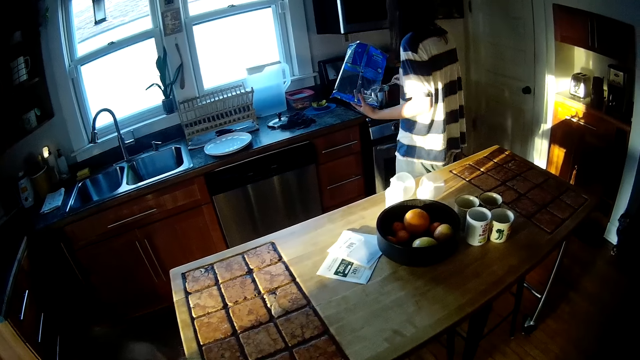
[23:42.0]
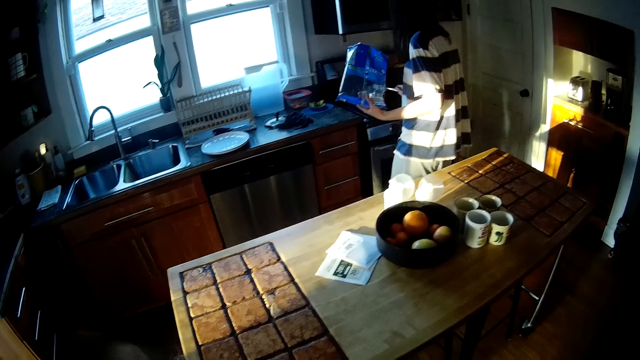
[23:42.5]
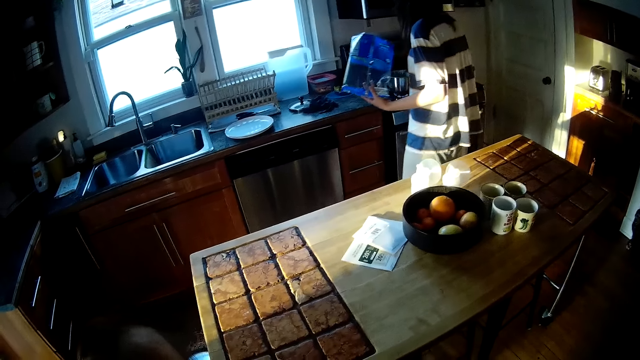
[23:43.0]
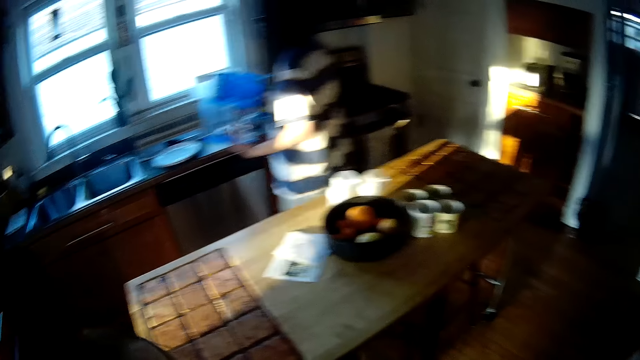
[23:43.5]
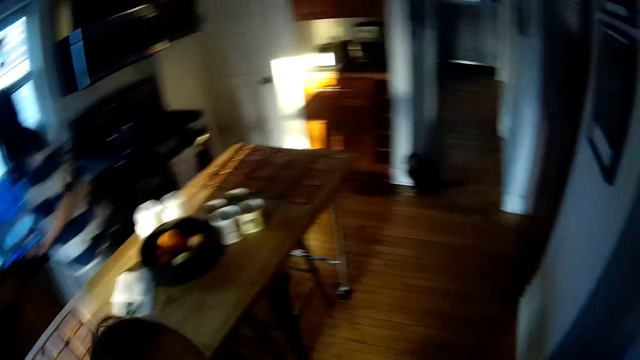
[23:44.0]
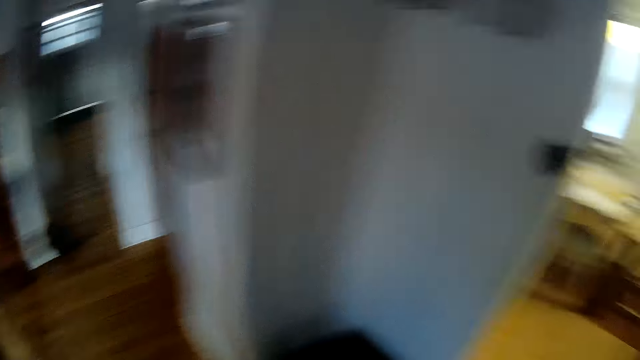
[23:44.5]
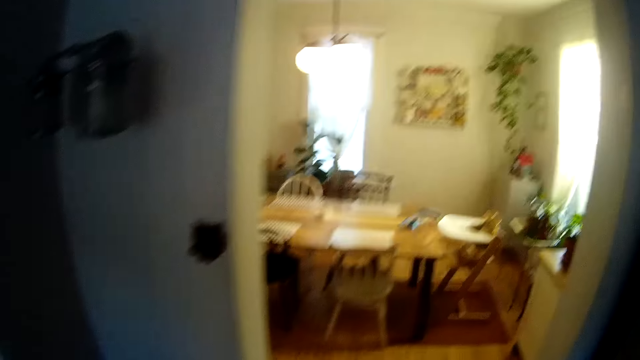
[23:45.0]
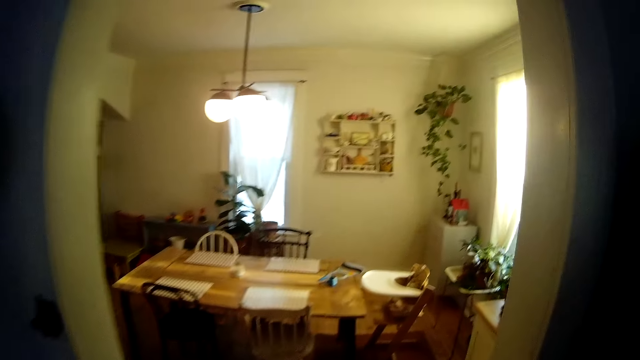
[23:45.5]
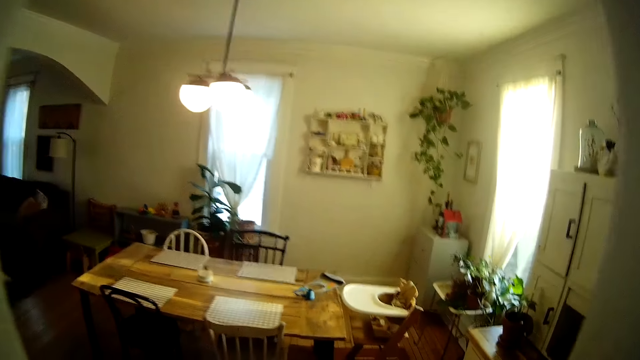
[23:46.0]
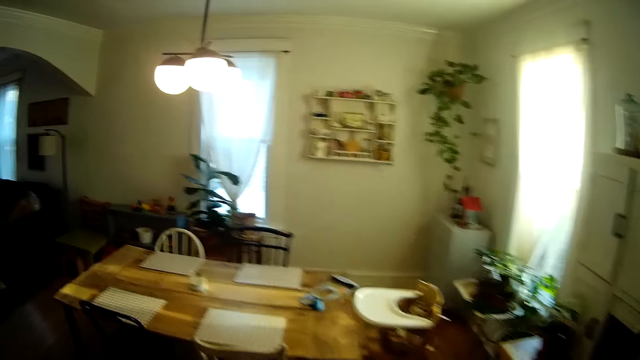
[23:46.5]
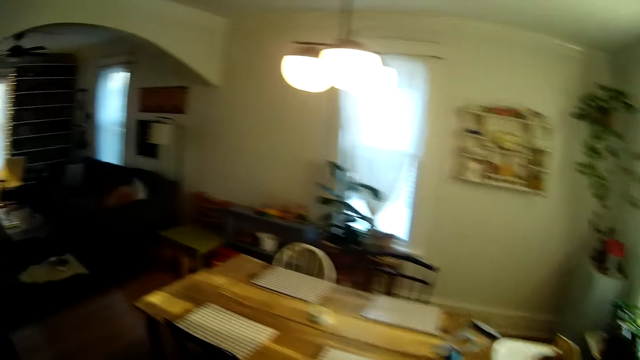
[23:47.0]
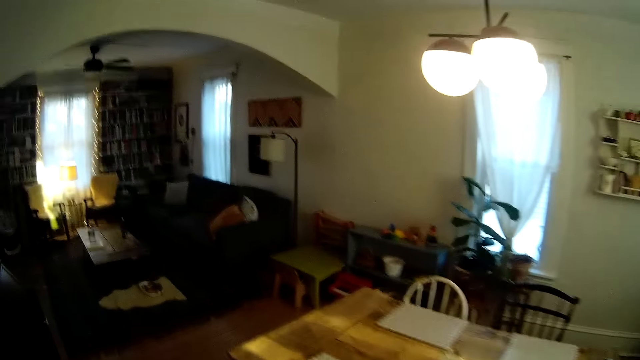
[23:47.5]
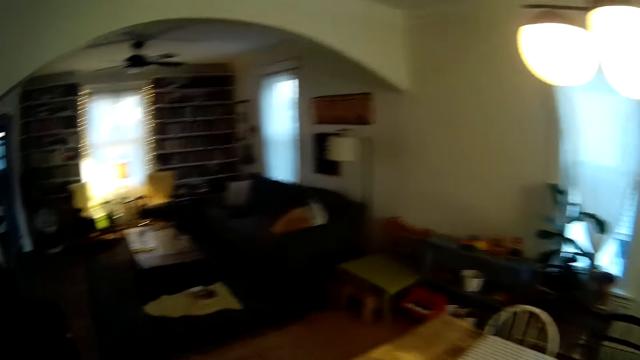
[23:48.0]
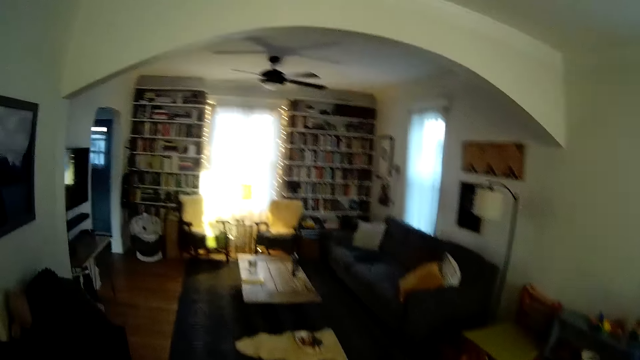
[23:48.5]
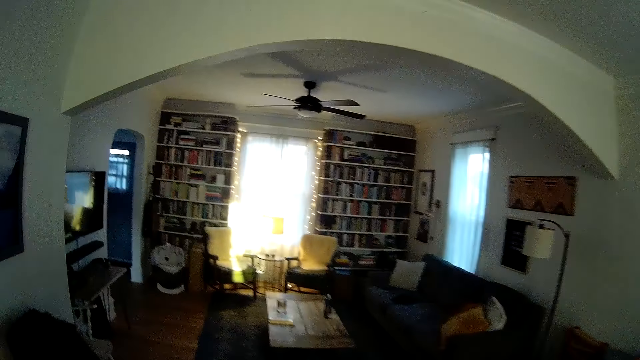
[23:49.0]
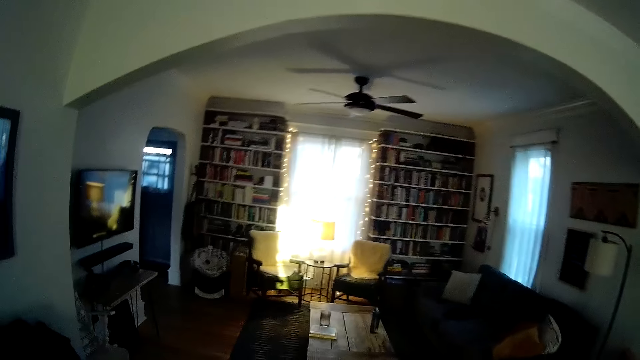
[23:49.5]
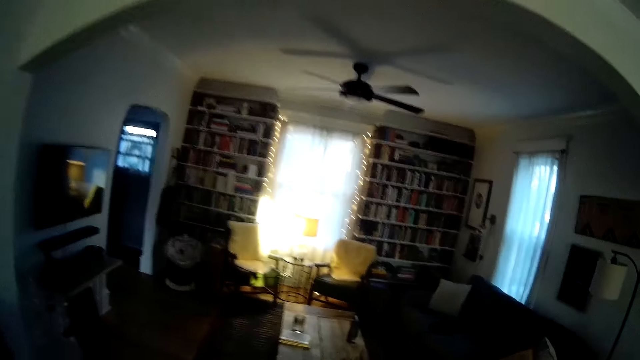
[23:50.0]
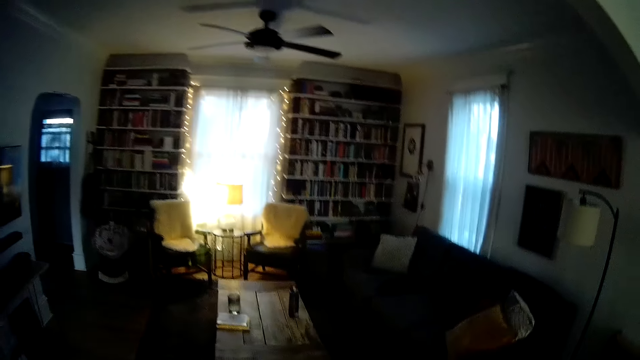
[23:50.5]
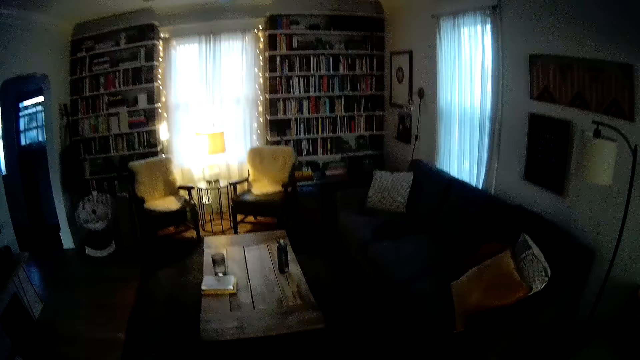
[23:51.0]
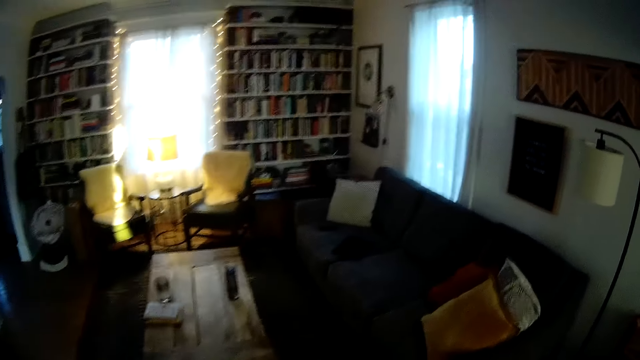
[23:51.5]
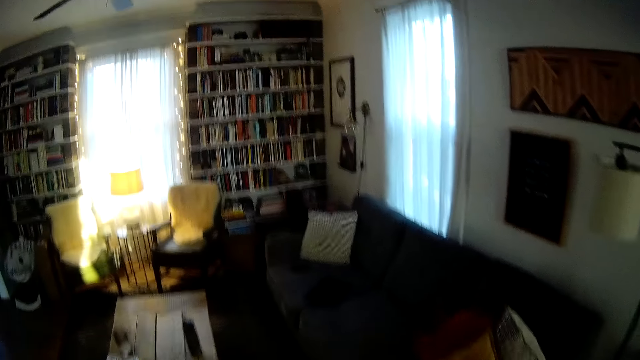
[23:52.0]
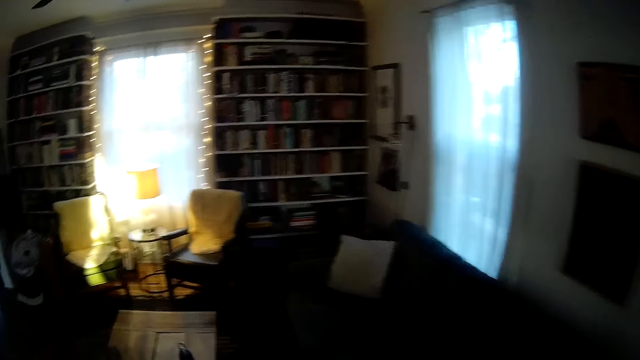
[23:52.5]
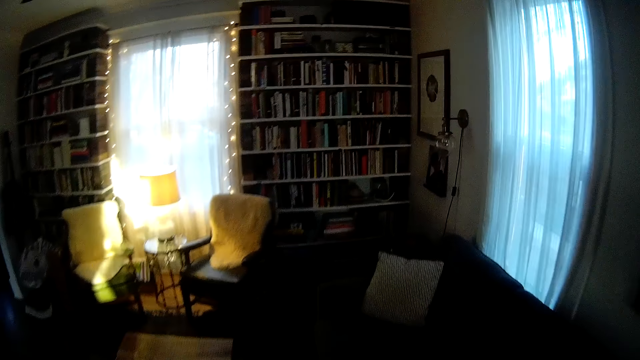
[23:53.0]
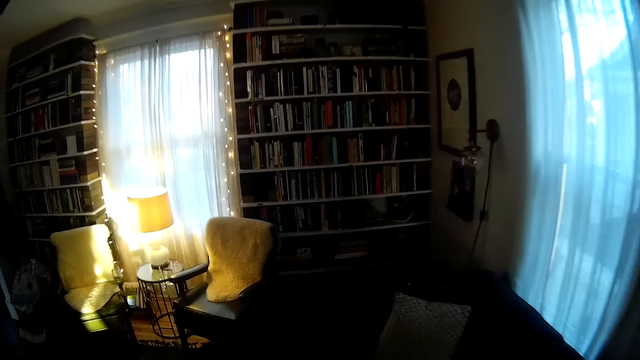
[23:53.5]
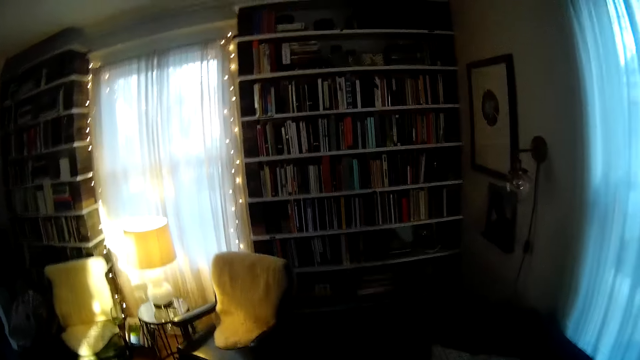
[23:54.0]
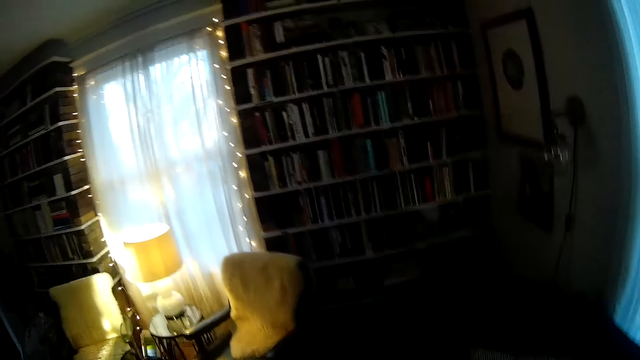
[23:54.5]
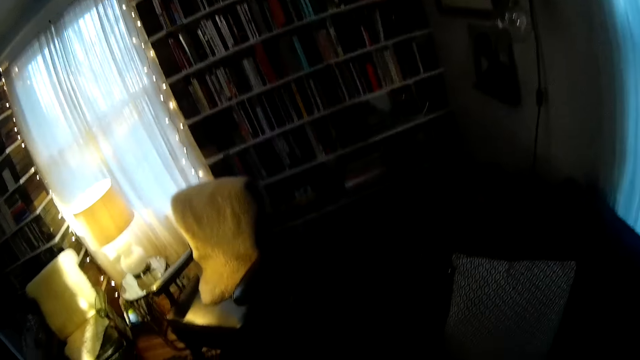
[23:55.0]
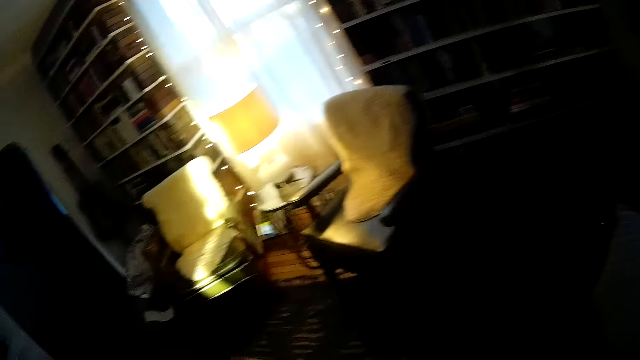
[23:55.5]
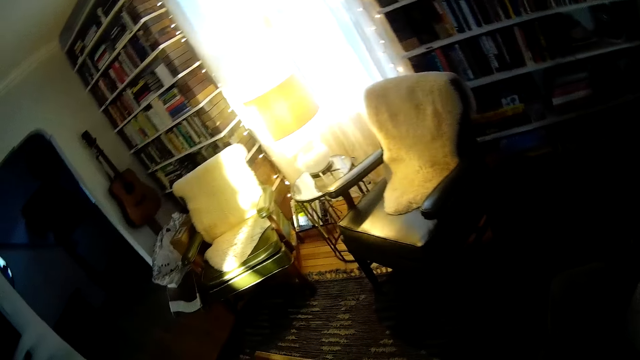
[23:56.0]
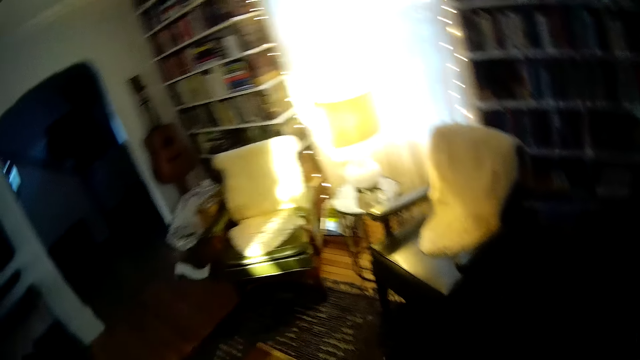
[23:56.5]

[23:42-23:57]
The woman hits the spoon on the pot on the cooker with her right hand. The camera wearer walks into the living room. They look at the dining table. They look at the living room. They look down. They stare at the book shelf.

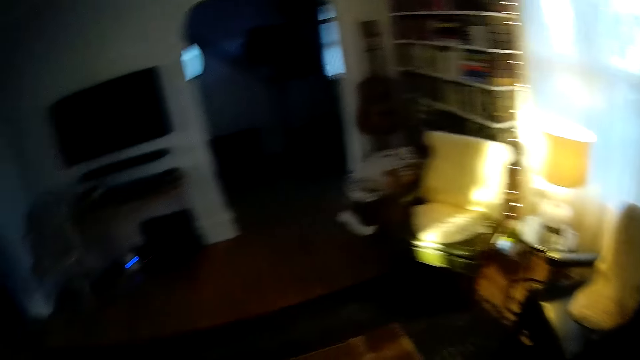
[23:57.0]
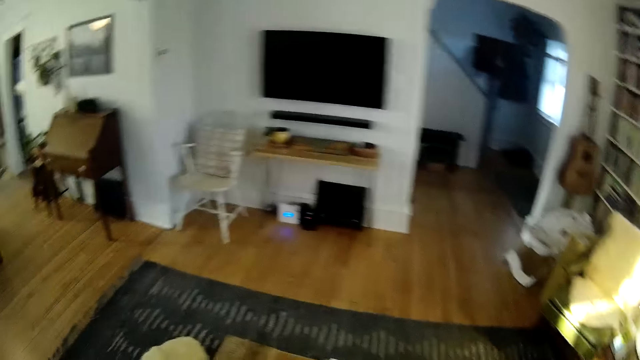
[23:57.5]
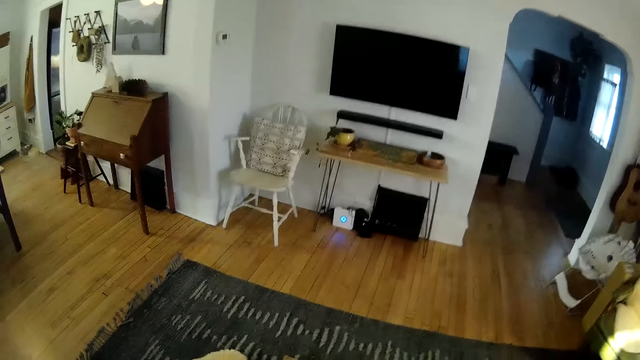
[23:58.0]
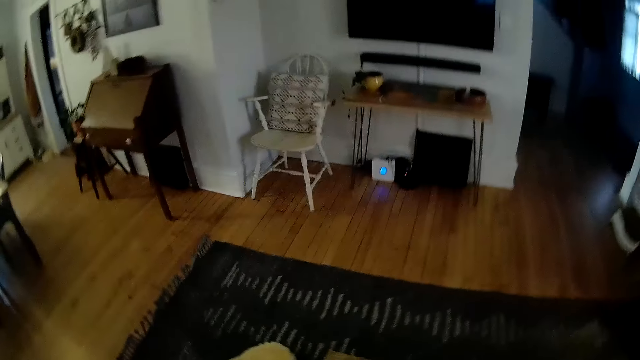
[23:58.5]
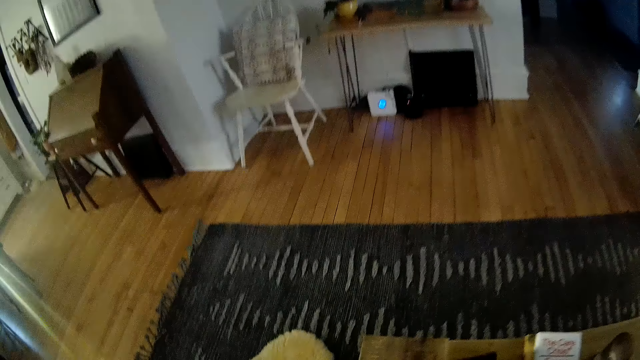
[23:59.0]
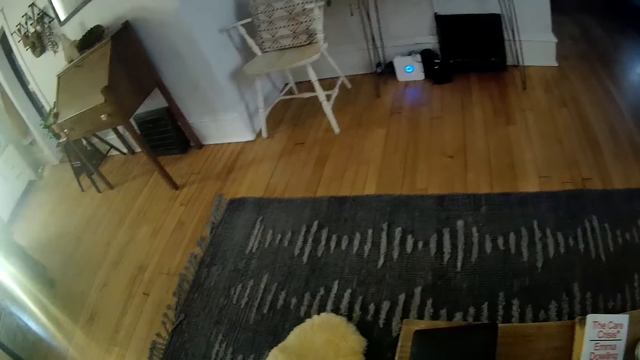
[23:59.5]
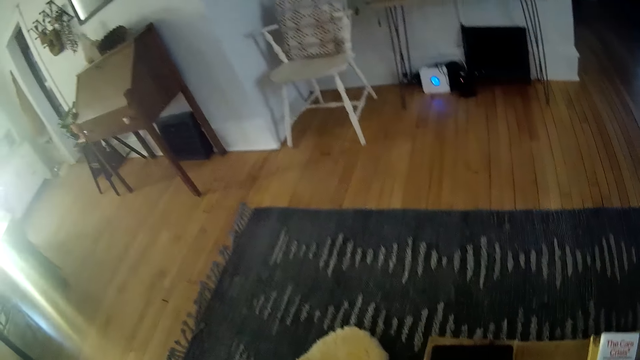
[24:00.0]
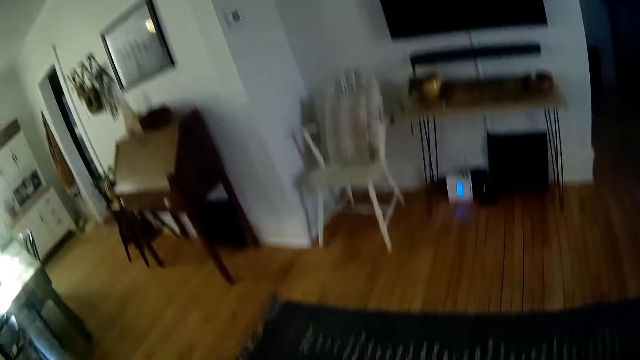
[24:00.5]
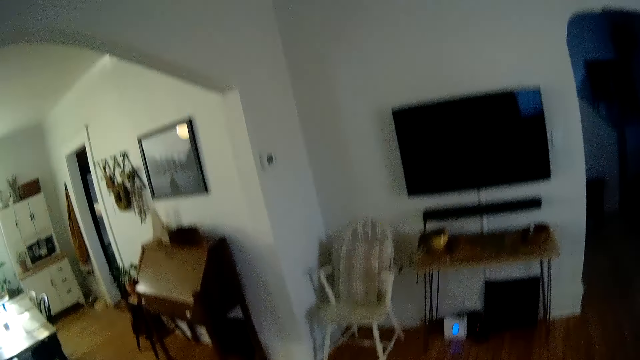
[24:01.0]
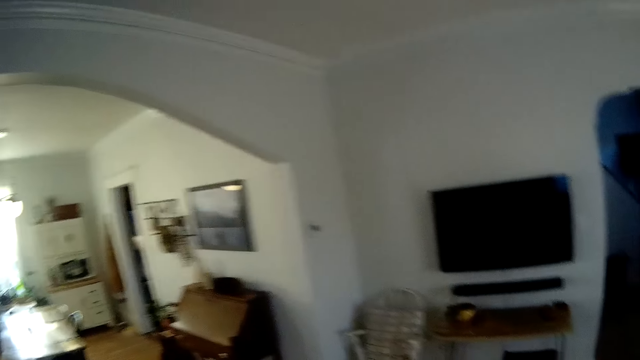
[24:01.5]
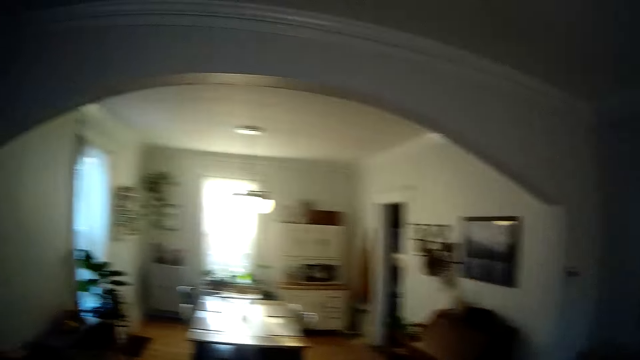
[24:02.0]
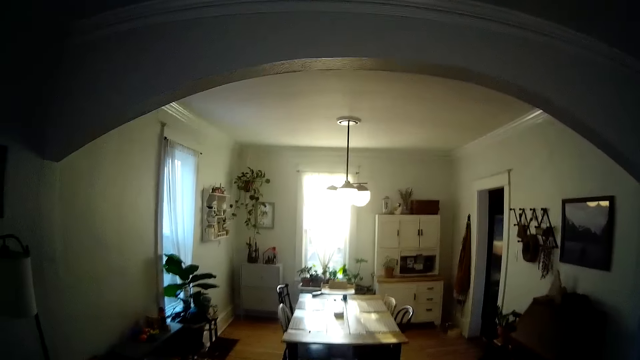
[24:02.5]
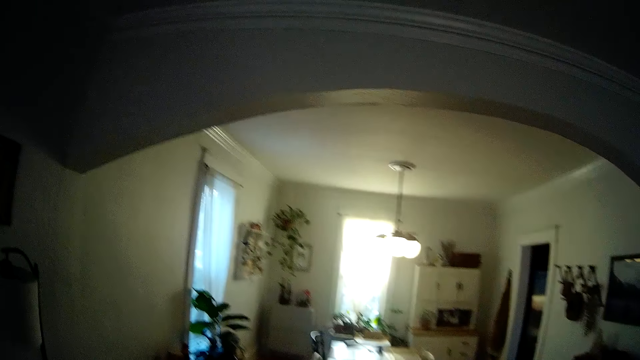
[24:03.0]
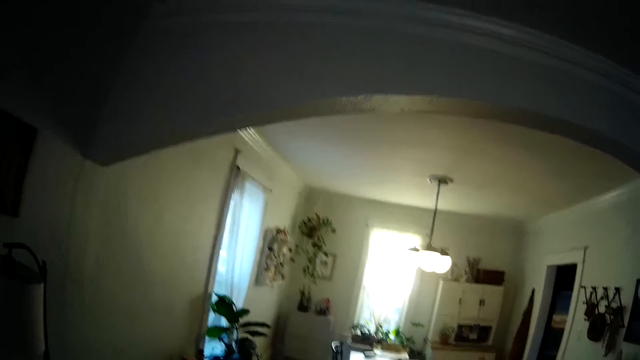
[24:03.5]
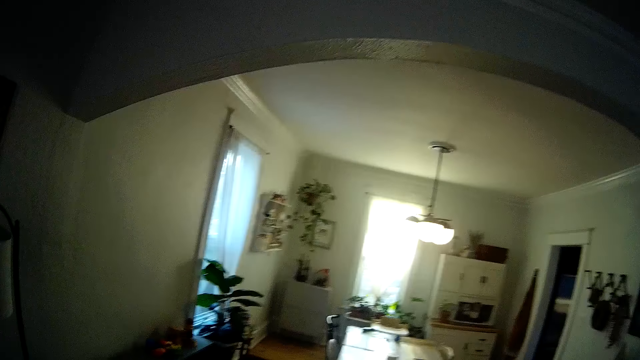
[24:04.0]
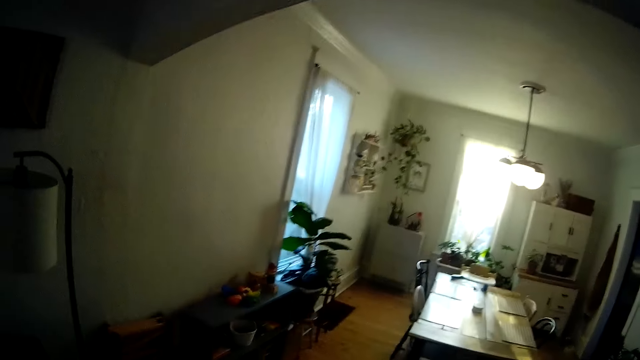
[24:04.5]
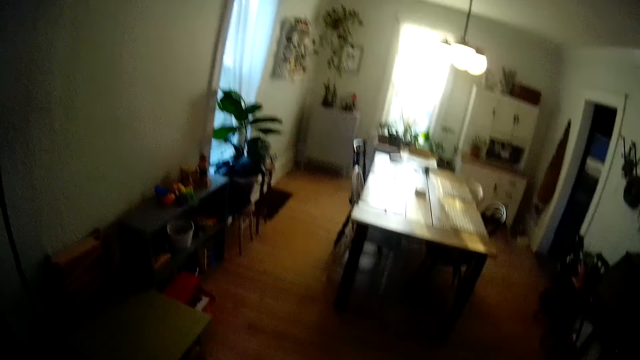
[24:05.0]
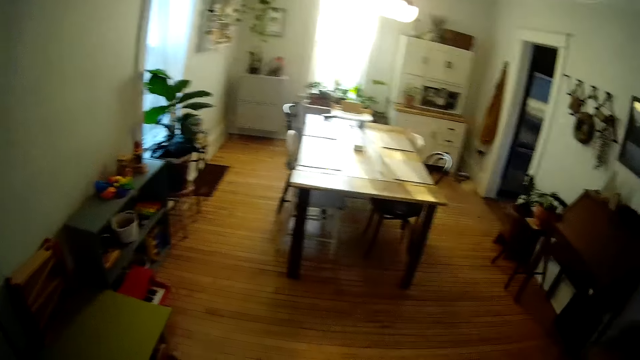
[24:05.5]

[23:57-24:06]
The camera wearer looks at the chair. He drops a laptop on a table with his right hand. He looks down. He looks up. He walks. He looks around.
